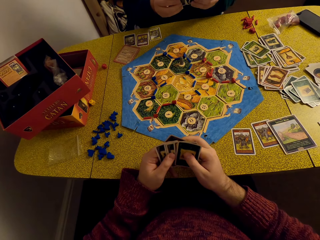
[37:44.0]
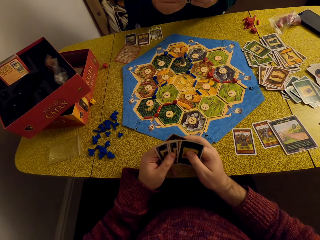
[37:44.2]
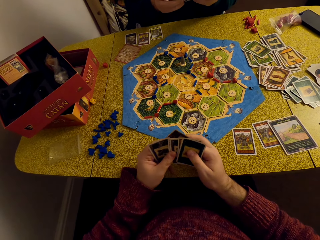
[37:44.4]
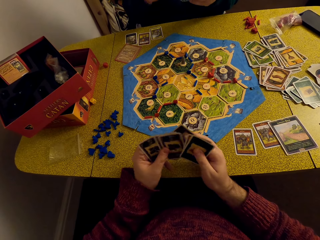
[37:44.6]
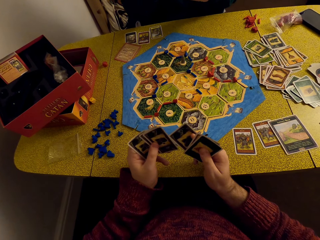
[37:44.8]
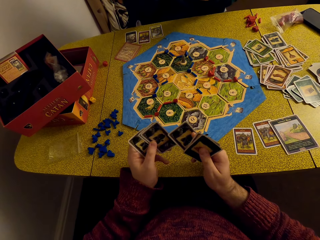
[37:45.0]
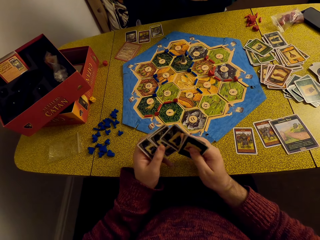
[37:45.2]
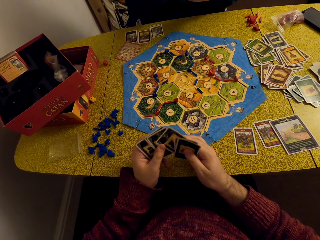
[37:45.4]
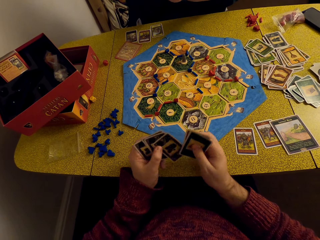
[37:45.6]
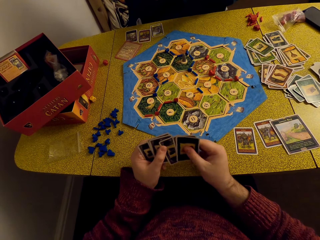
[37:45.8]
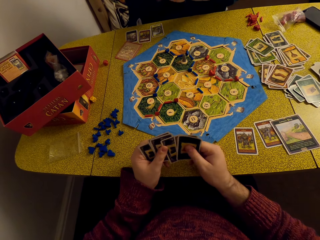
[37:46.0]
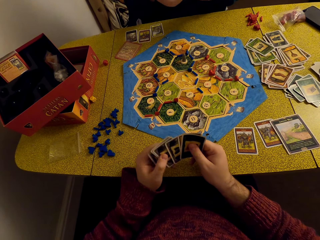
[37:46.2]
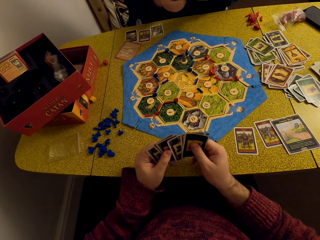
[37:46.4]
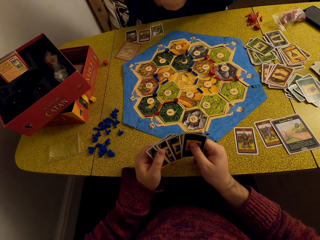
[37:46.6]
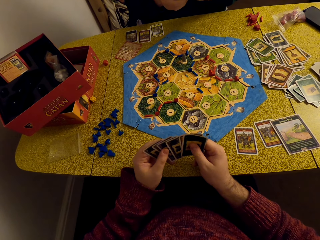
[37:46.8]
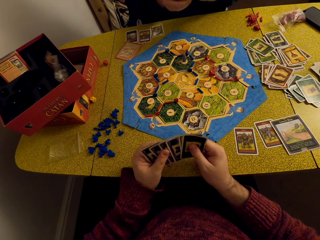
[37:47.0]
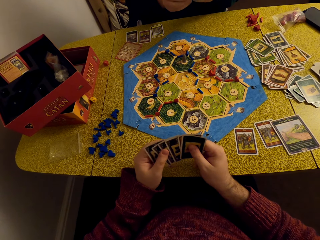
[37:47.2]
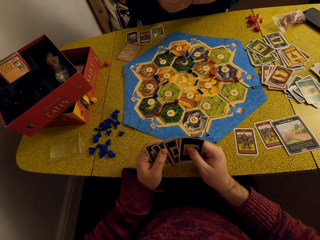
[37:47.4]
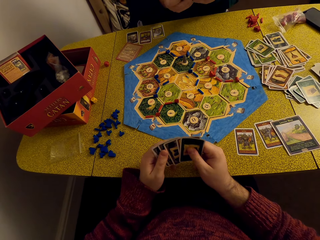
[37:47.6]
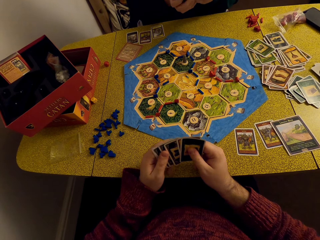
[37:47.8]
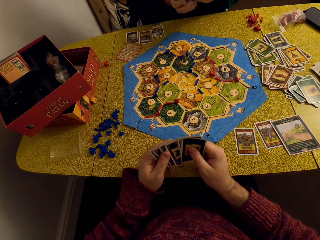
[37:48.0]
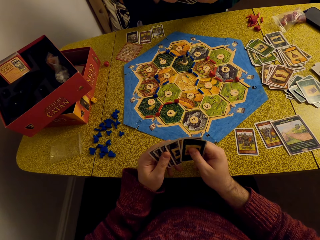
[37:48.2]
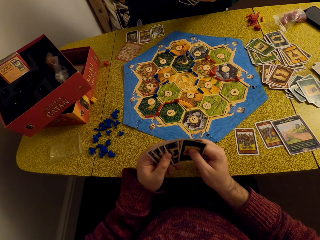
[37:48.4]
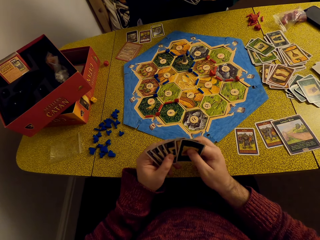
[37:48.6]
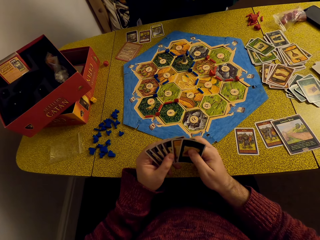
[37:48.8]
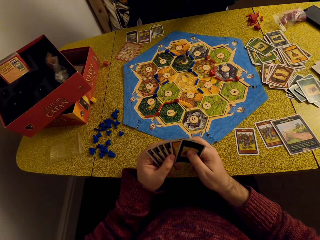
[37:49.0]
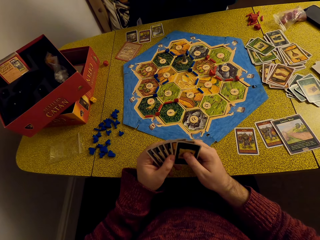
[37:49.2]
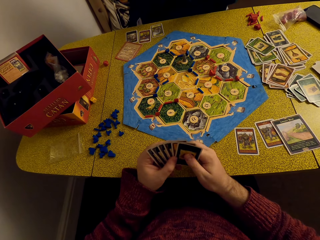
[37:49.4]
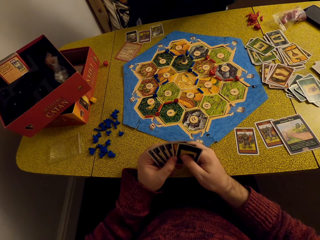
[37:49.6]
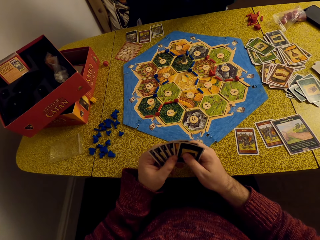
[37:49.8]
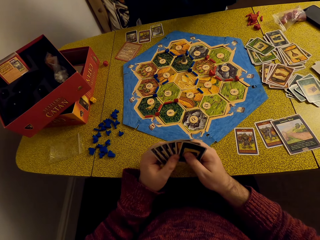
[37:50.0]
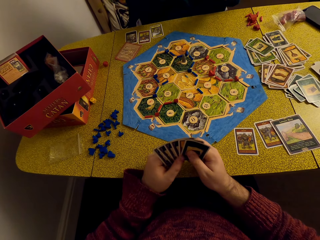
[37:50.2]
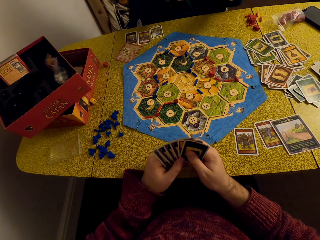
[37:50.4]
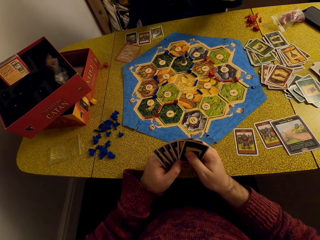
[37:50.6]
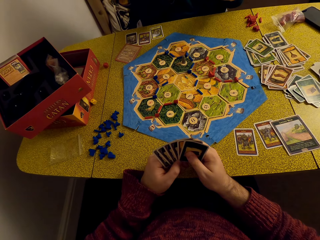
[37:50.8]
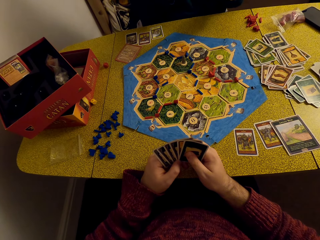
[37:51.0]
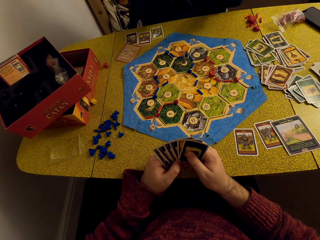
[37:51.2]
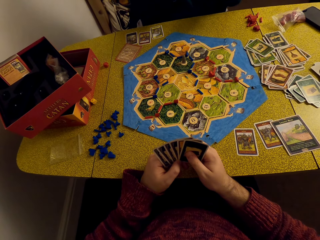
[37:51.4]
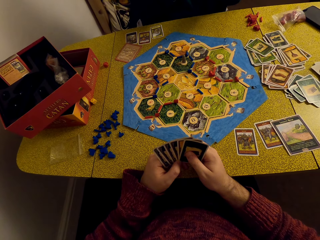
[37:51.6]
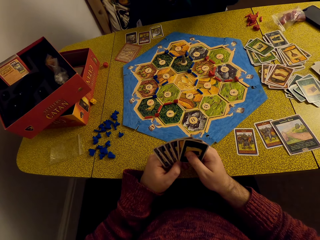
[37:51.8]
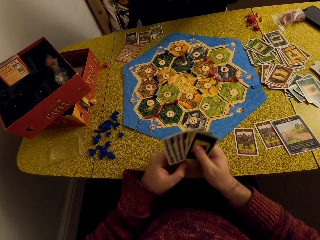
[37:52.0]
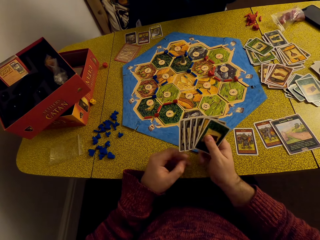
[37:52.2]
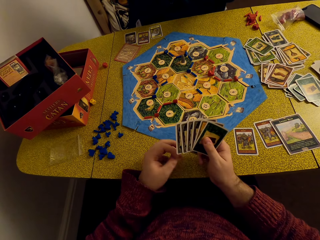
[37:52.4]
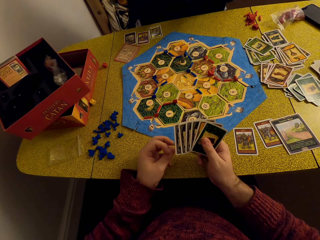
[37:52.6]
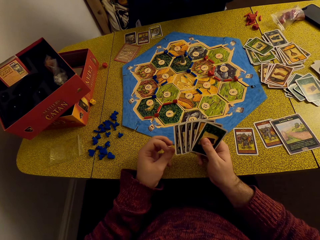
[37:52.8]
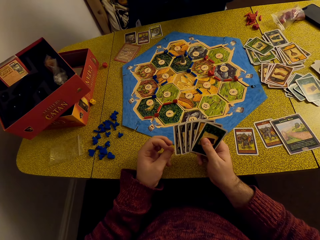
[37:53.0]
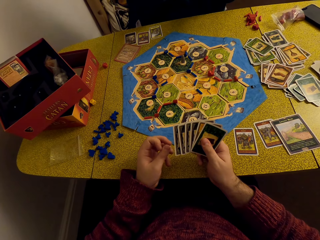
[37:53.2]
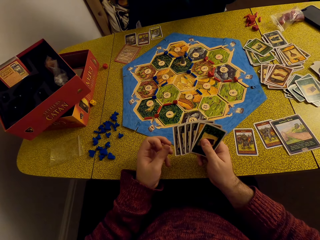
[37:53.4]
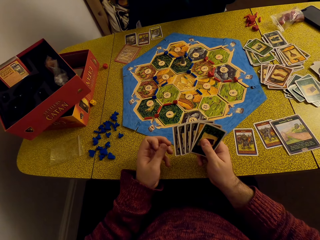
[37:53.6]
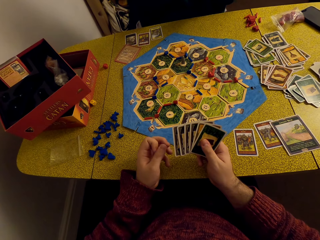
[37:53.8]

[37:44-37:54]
The camera wearer looks at the cards.

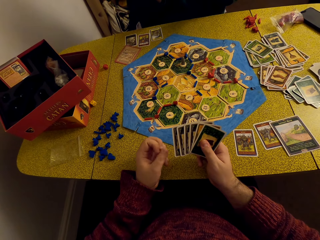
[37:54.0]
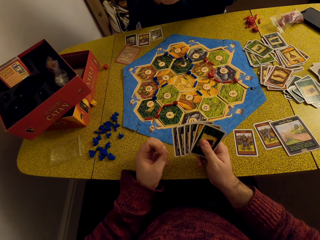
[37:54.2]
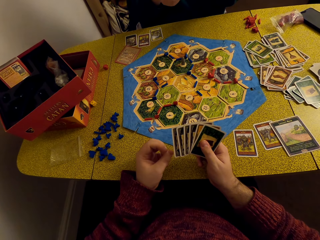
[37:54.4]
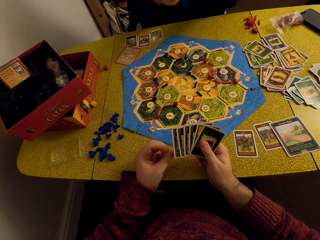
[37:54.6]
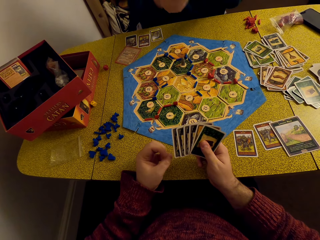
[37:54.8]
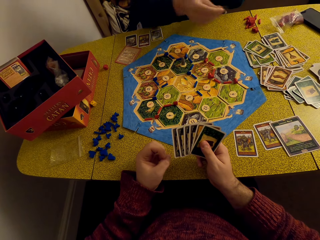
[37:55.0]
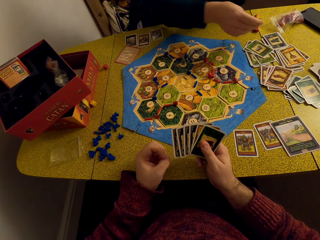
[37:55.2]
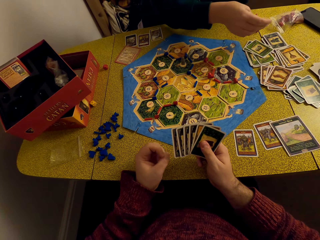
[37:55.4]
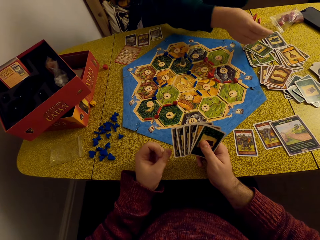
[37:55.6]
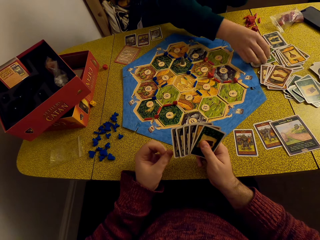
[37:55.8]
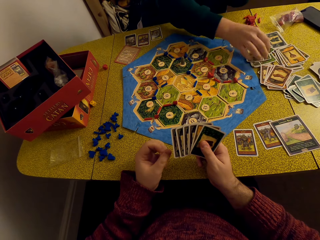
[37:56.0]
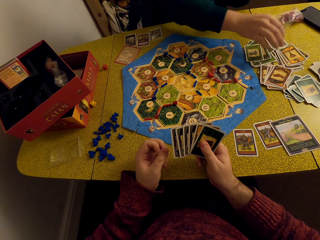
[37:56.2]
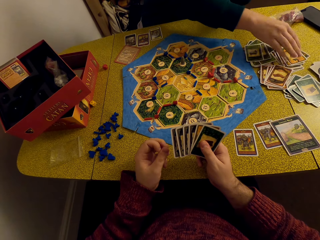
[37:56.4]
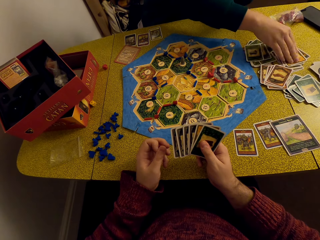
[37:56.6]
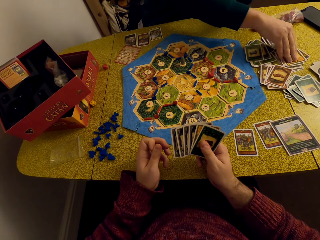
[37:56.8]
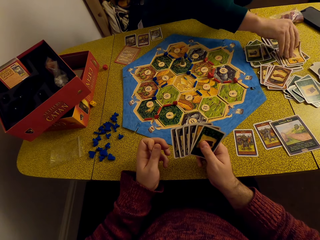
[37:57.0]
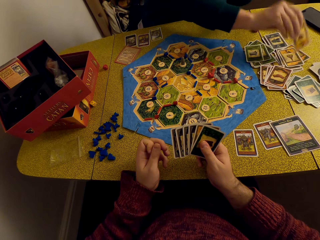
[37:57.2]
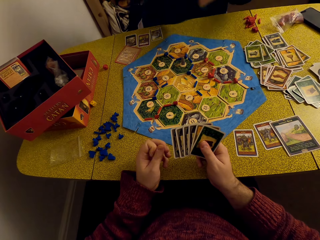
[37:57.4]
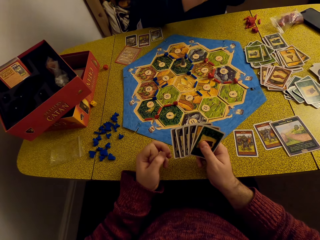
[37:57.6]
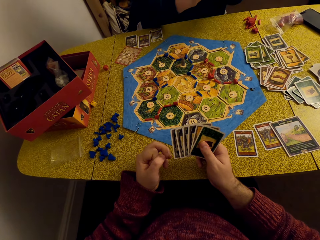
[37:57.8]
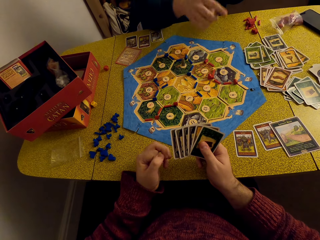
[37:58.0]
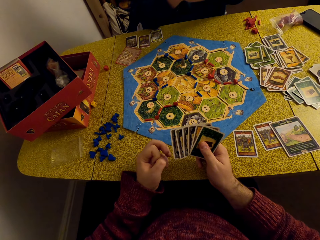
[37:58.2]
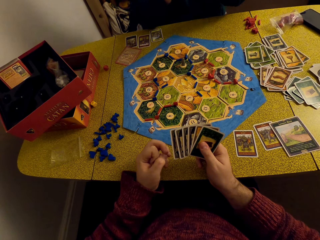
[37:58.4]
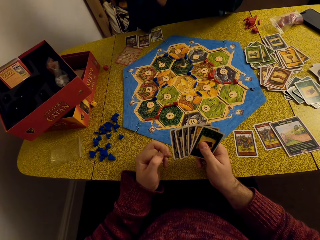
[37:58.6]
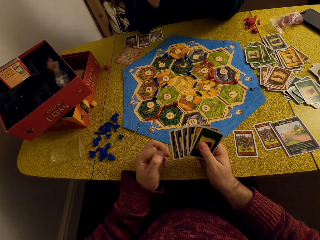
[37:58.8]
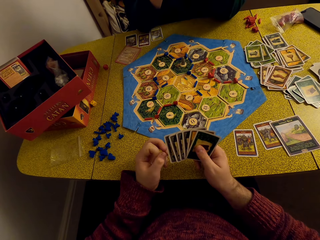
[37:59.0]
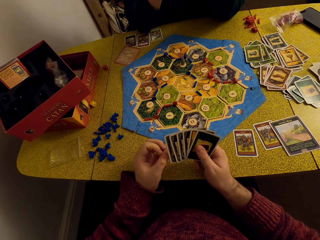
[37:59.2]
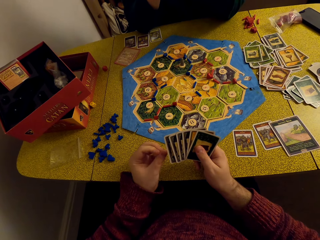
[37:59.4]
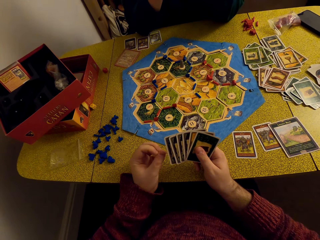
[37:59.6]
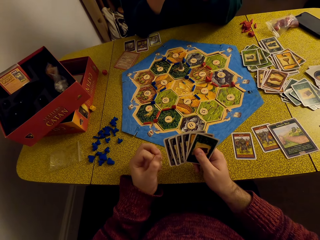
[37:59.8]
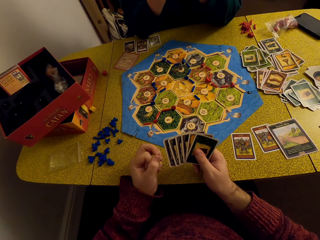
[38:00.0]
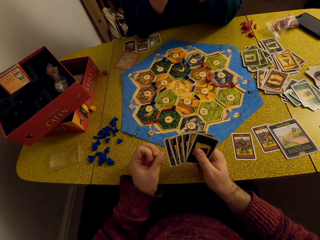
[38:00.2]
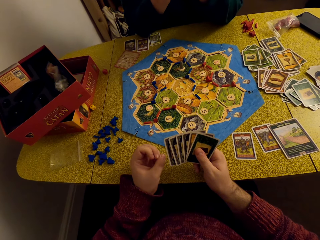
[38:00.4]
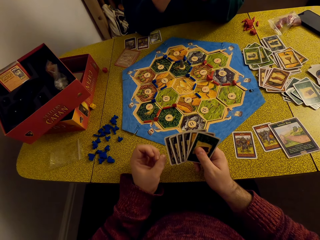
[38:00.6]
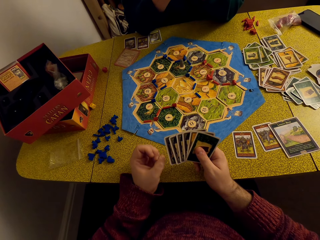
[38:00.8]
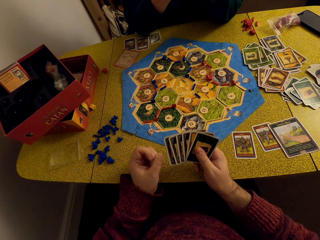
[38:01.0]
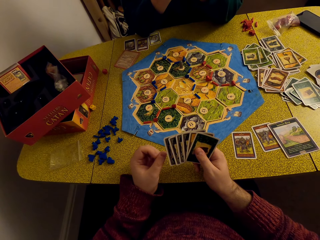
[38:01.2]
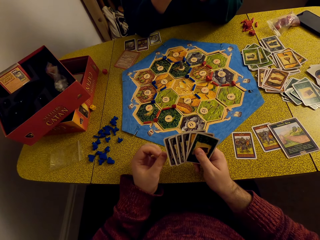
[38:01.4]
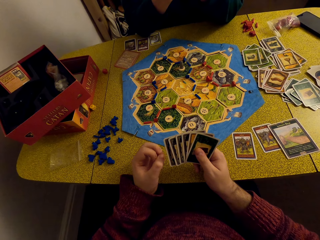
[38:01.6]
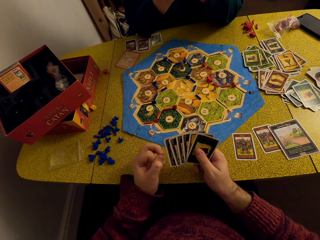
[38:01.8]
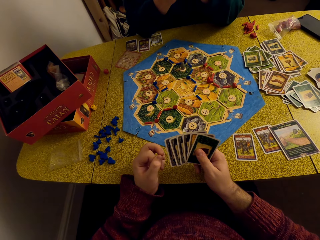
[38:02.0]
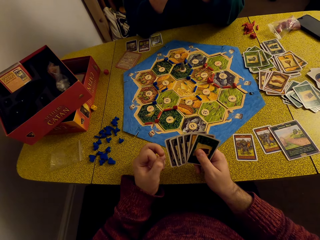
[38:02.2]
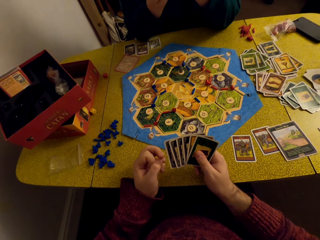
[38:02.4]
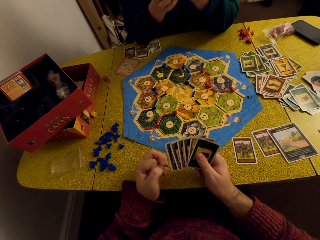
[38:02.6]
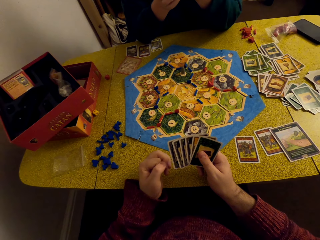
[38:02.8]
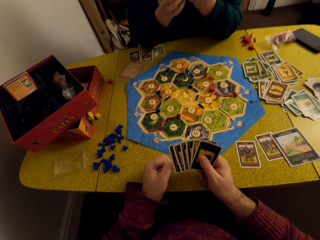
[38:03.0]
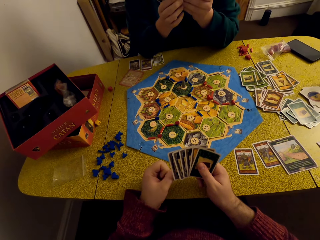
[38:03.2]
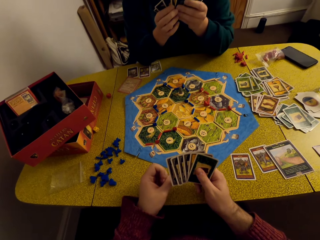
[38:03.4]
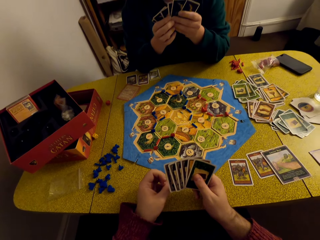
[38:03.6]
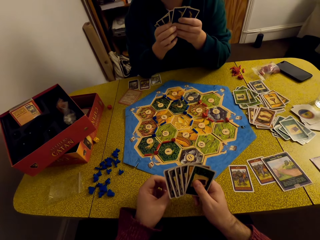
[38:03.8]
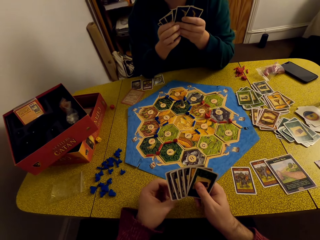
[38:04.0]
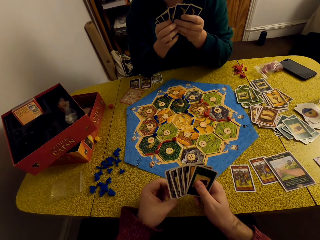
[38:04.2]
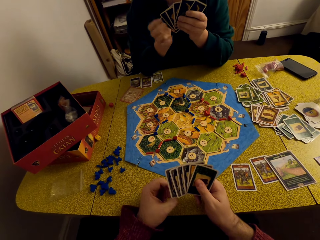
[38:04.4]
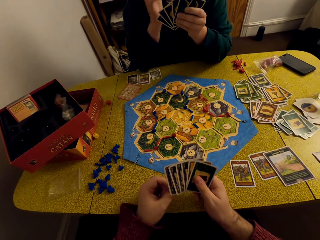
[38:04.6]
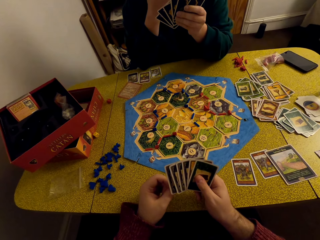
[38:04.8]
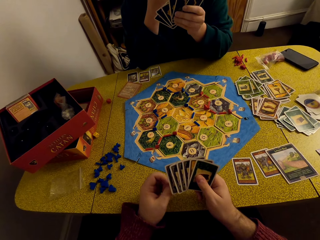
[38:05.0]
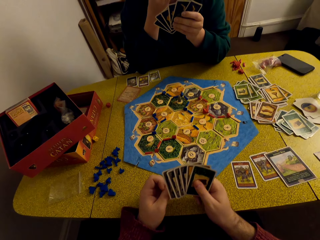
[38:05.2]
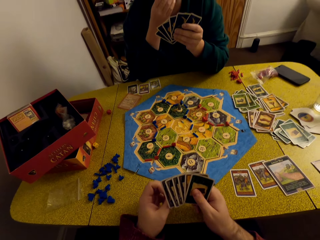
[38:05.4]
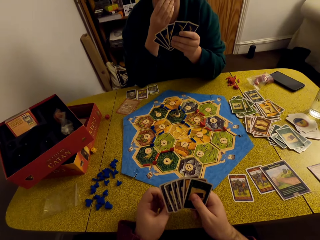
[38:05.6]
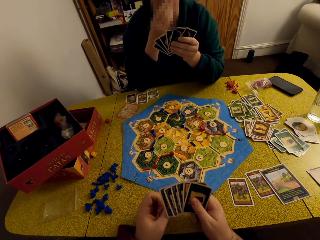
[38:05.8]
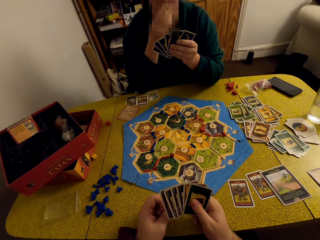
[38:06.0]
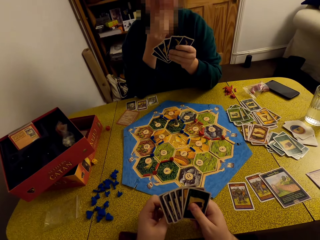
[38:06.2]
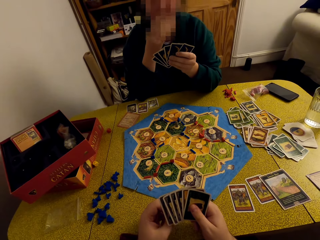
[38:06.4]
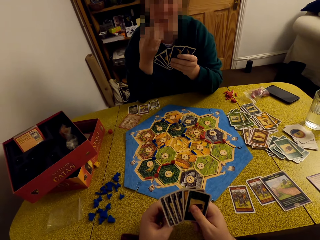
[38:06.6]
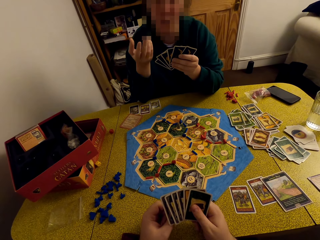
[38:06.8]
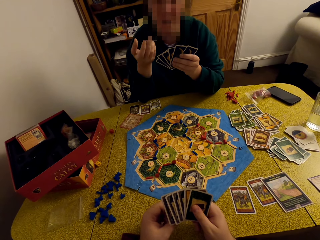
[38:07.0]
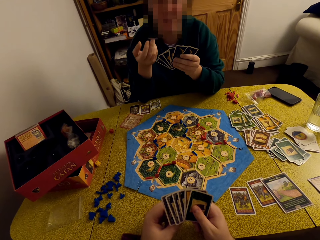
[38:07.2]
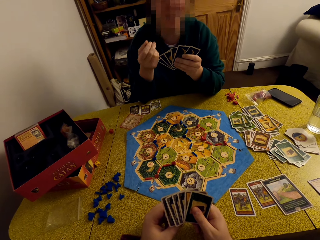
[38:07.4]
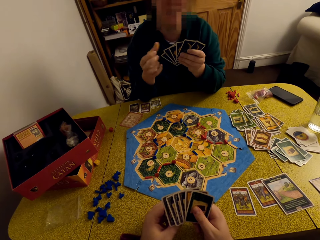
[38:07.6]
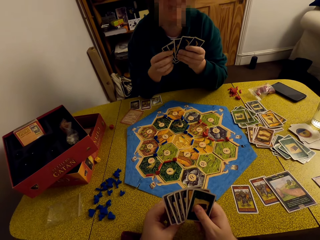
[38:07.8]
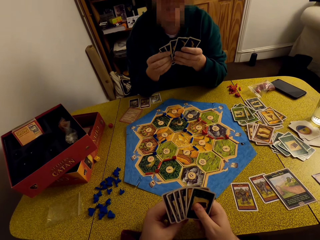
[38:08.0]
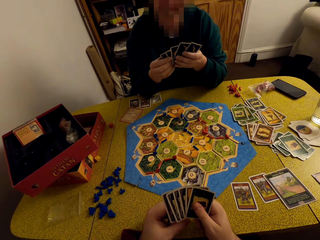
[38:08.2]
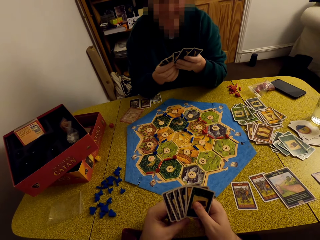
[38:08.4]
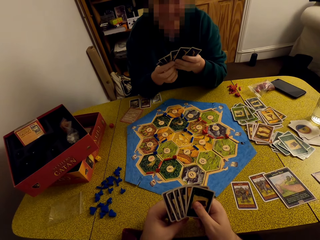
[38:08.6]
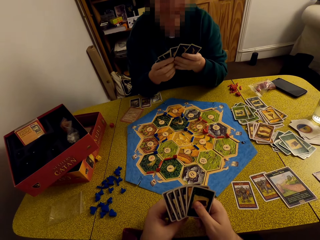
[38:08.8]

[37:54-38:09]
The camera wearer scratches a finger. A woman drops a card on the table. She picks a card from the table. The camera wearer looks at the cards. They converse with the woman.
